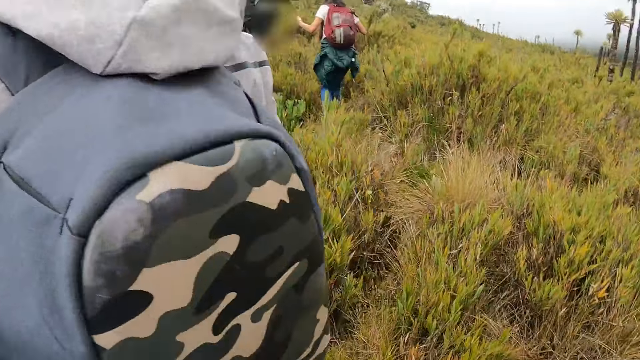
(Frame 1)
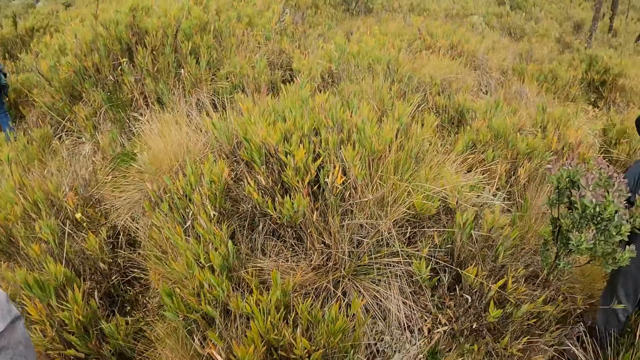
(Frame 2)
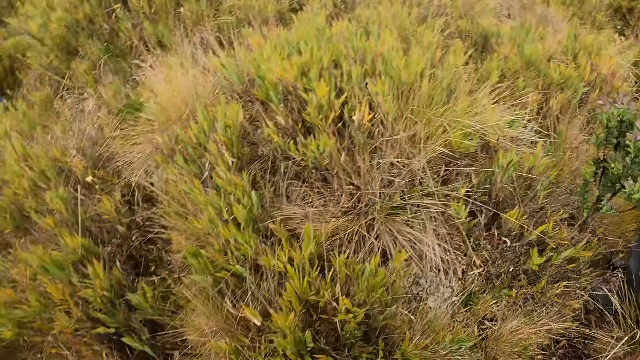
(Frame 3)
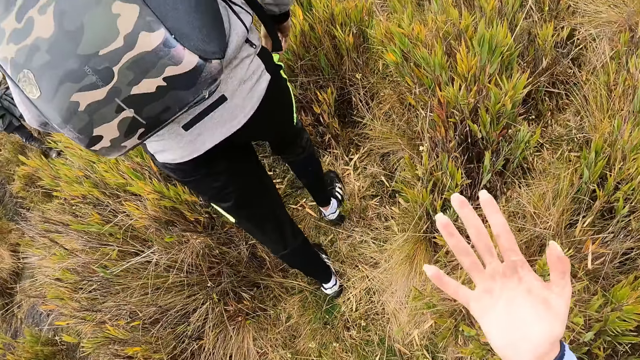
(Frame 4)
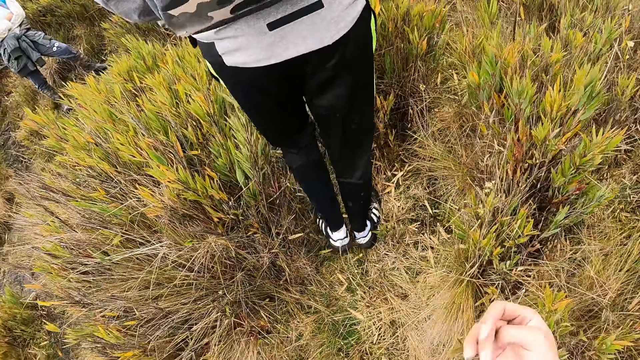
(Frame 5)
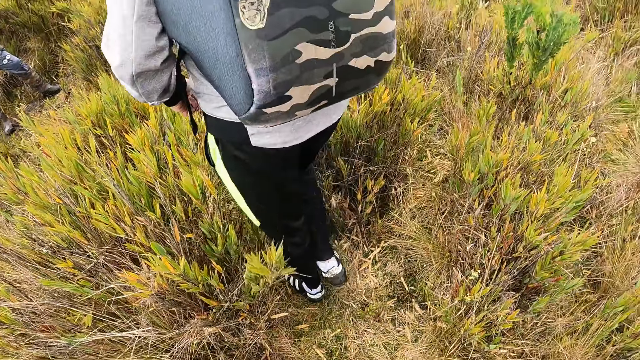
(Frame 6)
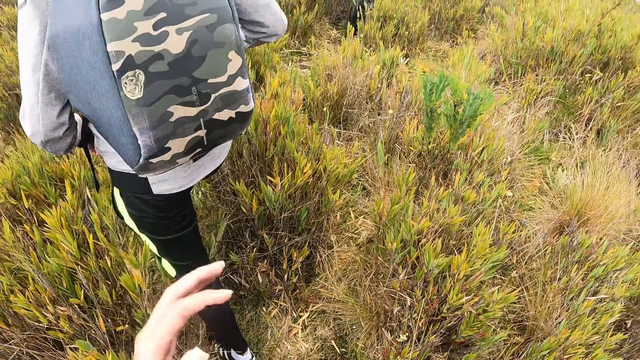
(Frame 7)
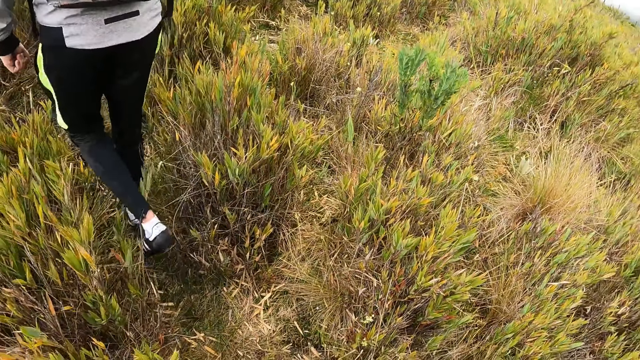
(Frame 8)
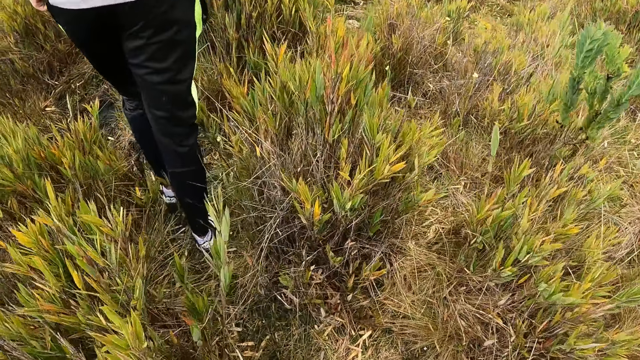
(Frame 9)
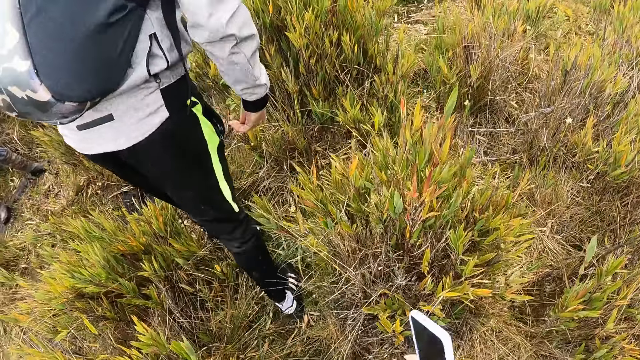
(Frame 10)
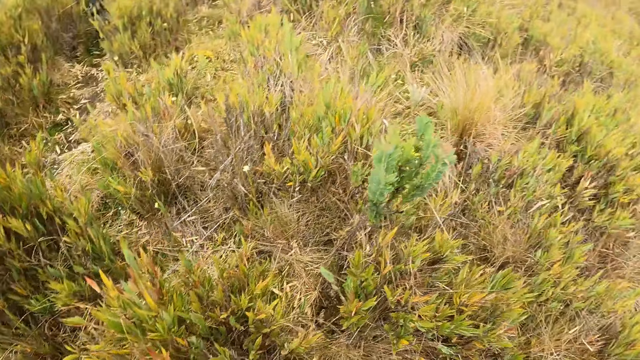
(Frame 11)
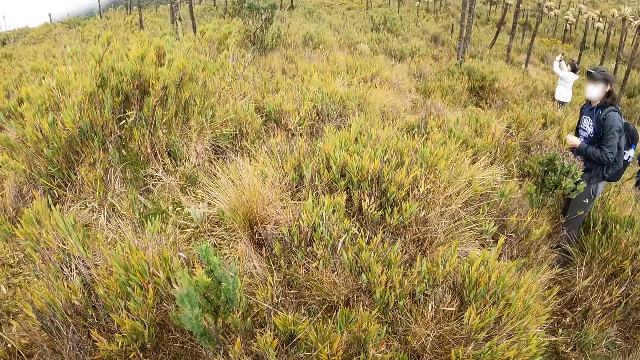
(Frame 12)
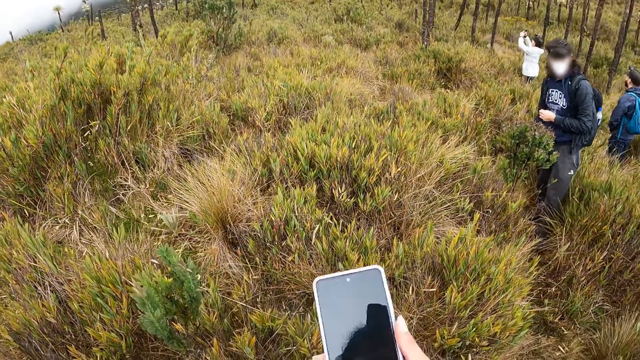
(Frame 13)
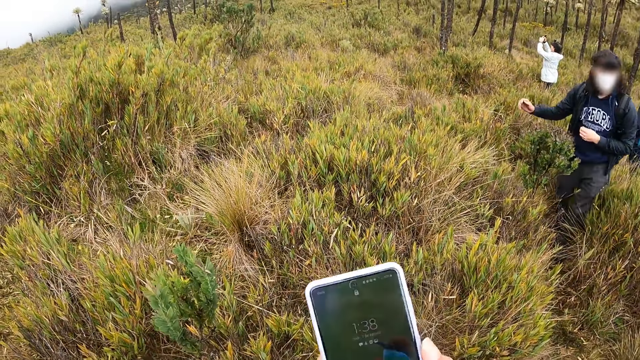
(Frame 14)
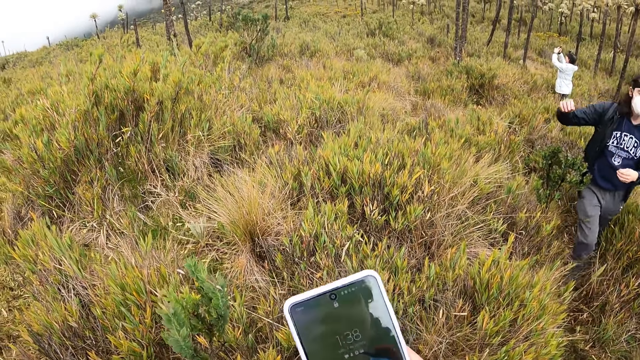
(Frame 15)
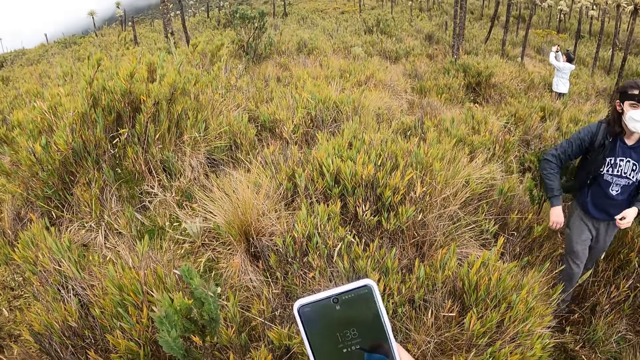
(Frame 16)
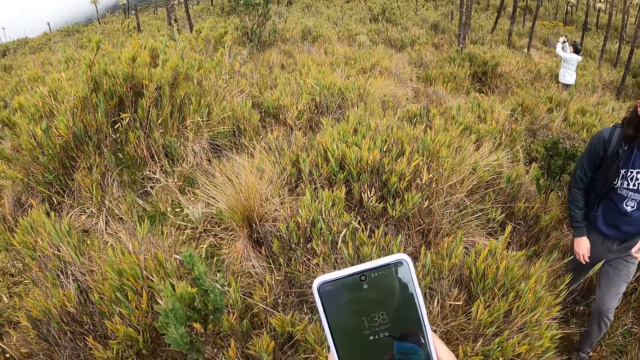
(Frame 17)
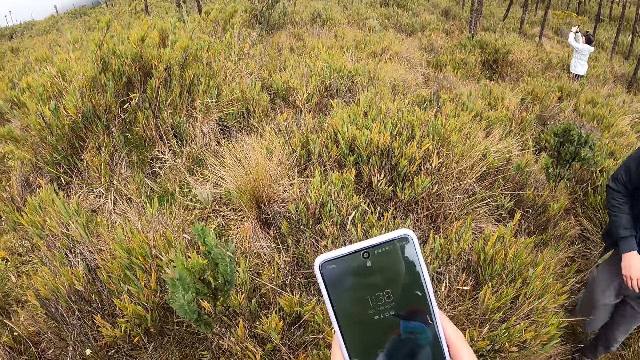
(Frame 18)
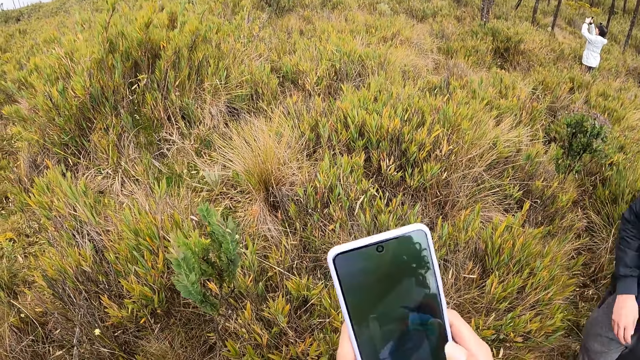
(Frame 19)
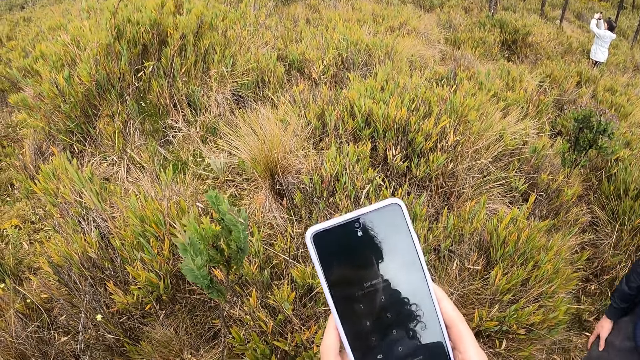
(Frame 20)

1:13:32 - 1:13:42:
The camera wearer looks at their hand. They adjust their glasses on their face with their left hand. They walk around. A woman holds a phone in both hands. The camera wearer operates the phone in their left hand with their right hand.

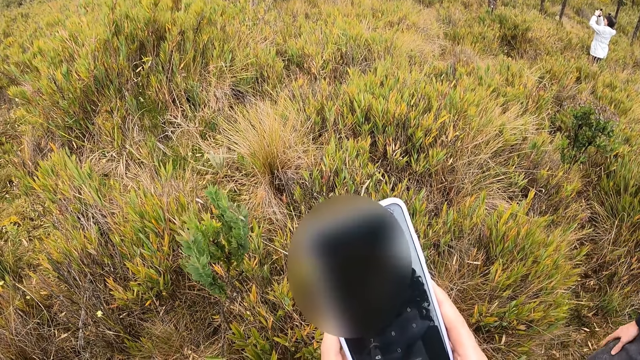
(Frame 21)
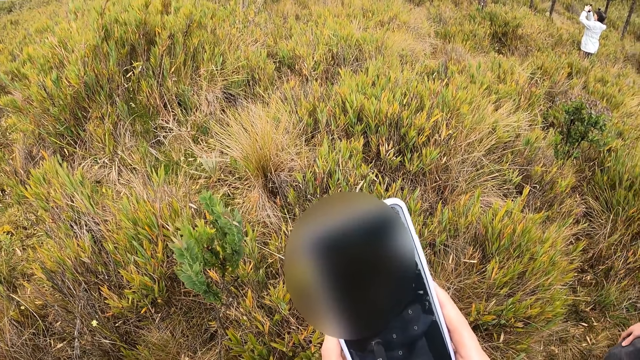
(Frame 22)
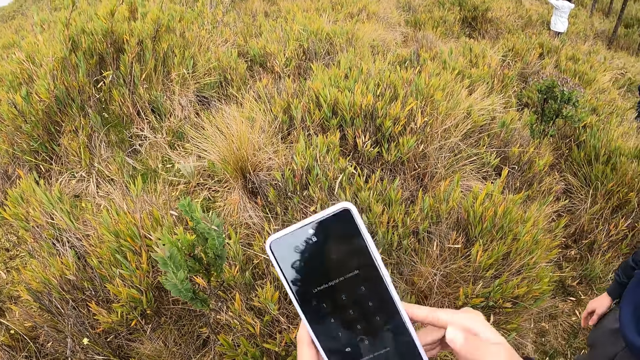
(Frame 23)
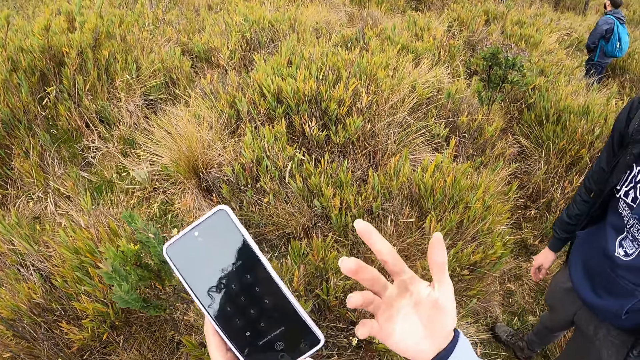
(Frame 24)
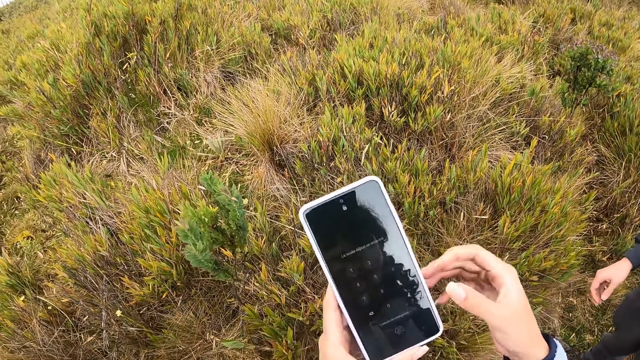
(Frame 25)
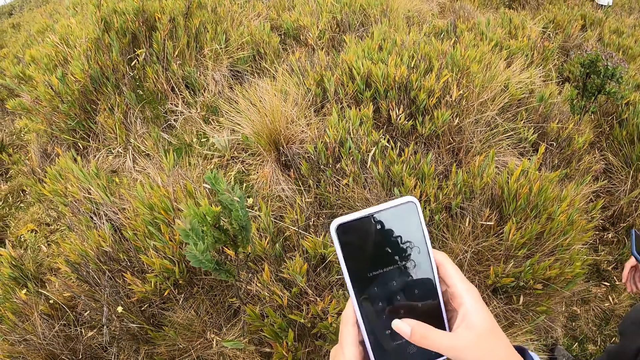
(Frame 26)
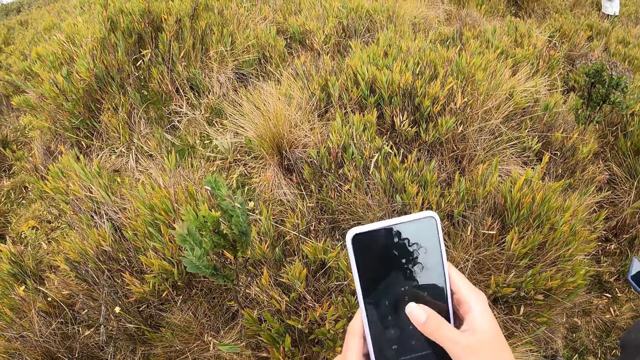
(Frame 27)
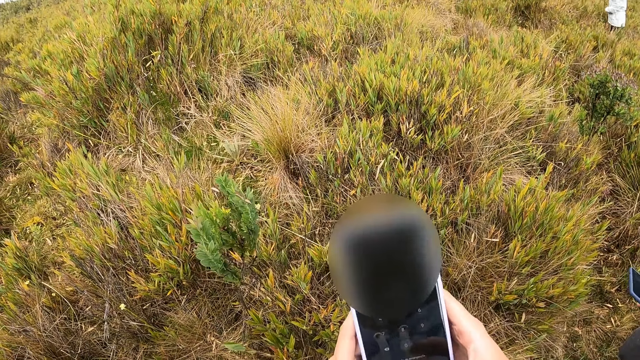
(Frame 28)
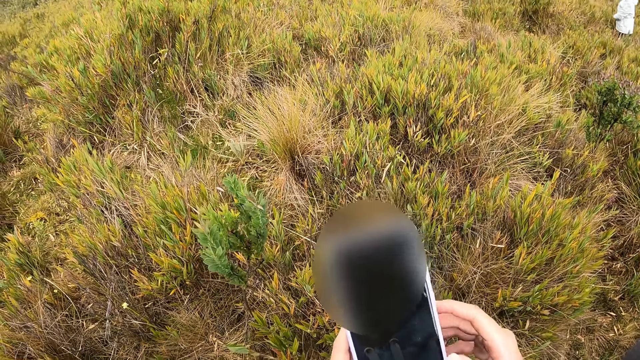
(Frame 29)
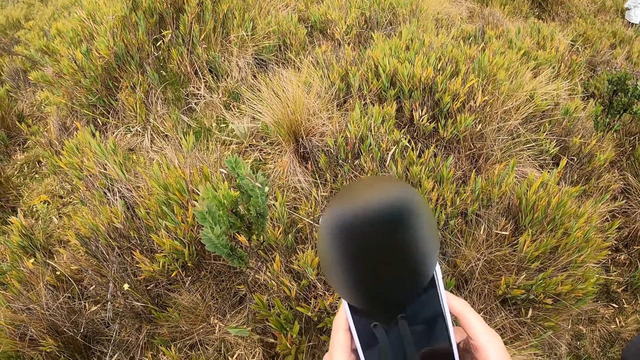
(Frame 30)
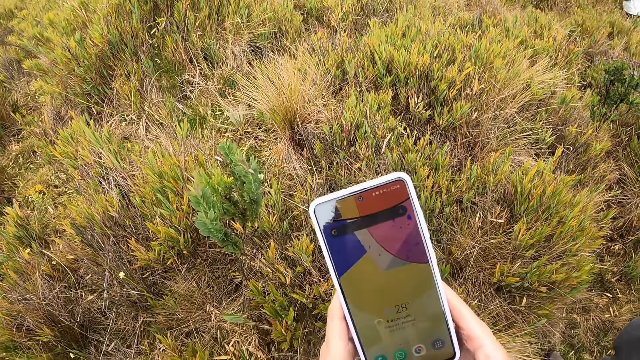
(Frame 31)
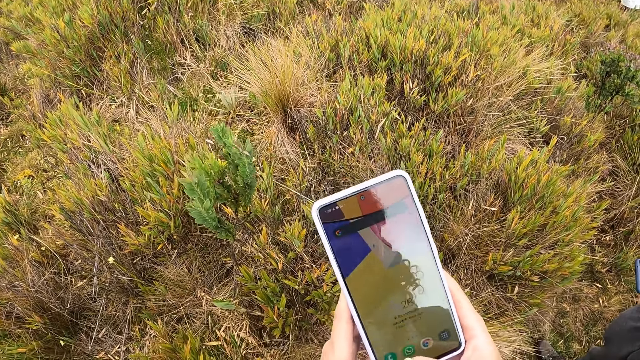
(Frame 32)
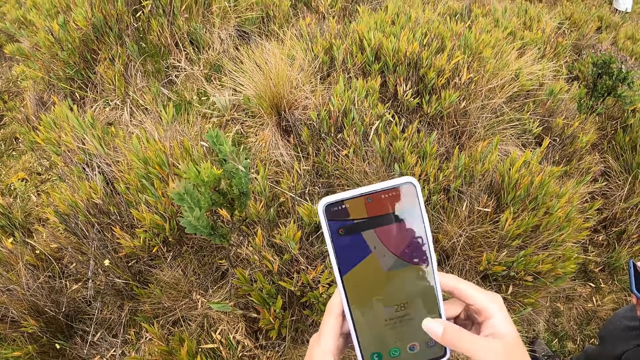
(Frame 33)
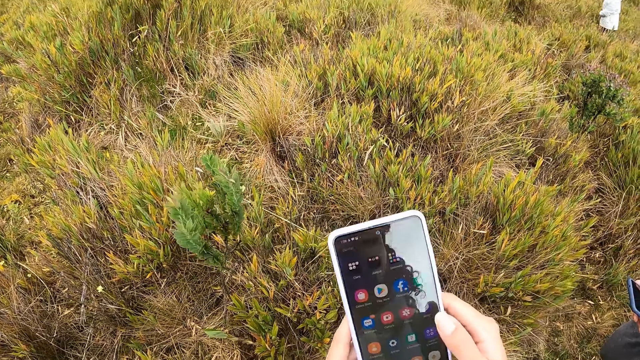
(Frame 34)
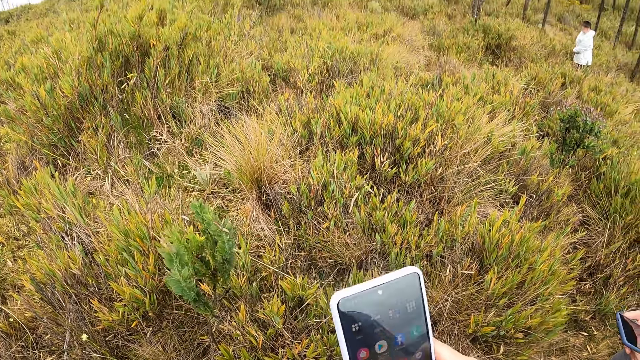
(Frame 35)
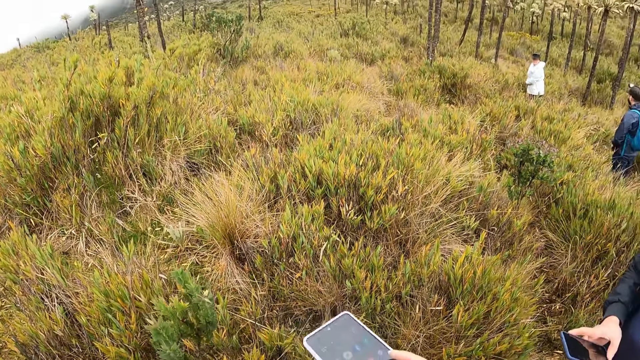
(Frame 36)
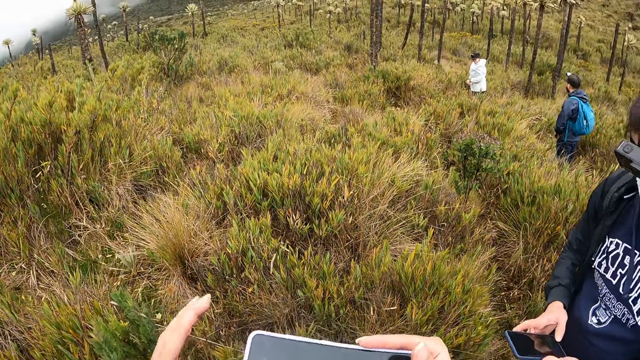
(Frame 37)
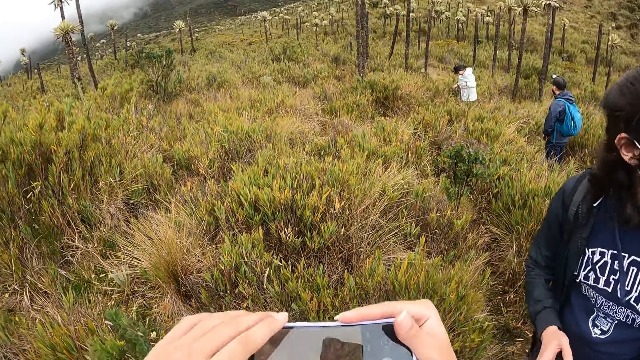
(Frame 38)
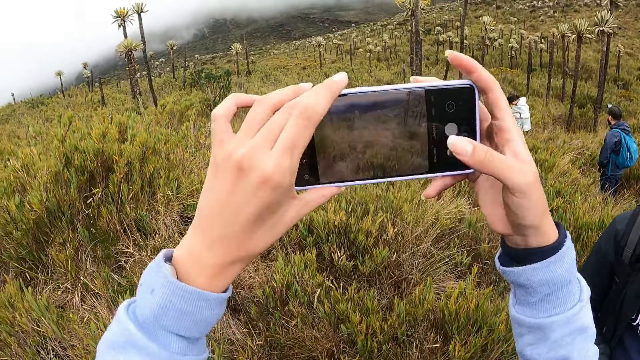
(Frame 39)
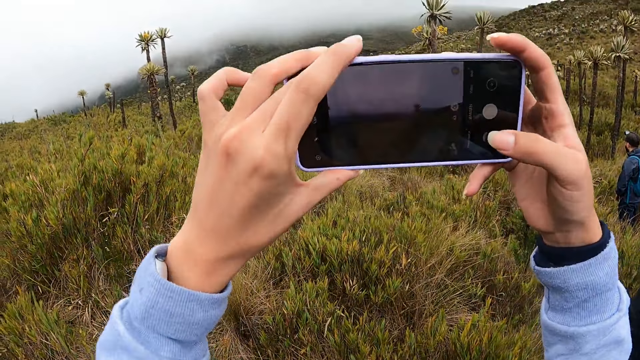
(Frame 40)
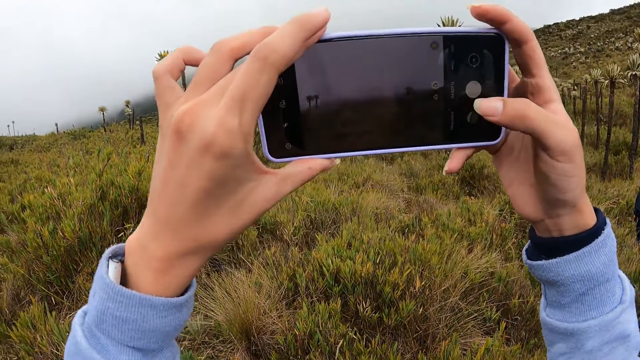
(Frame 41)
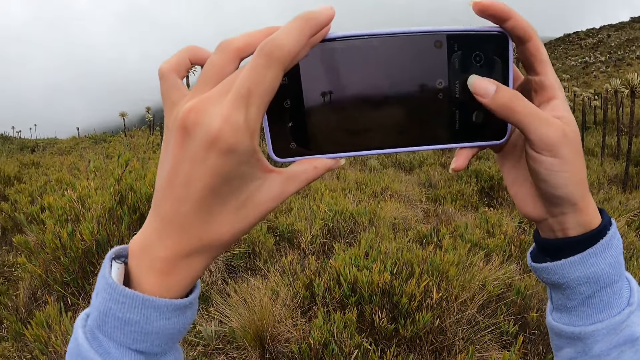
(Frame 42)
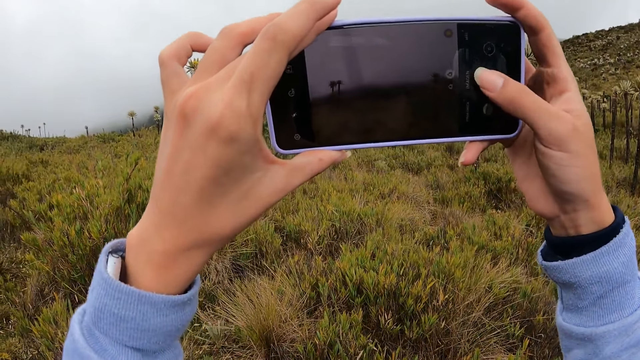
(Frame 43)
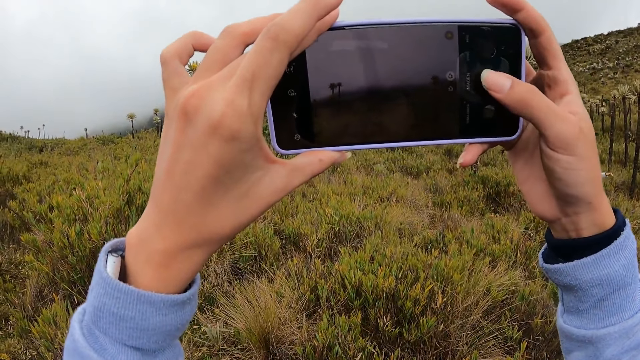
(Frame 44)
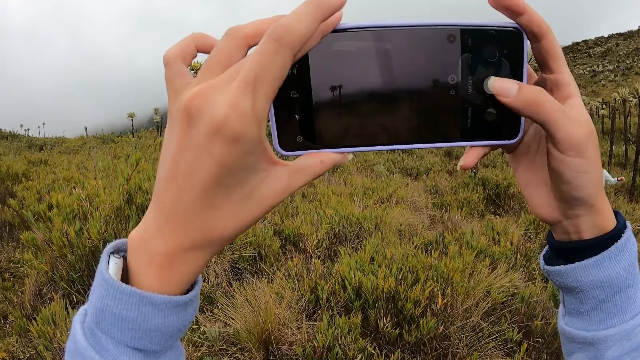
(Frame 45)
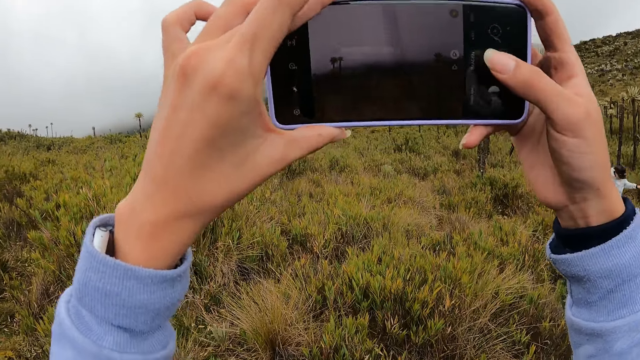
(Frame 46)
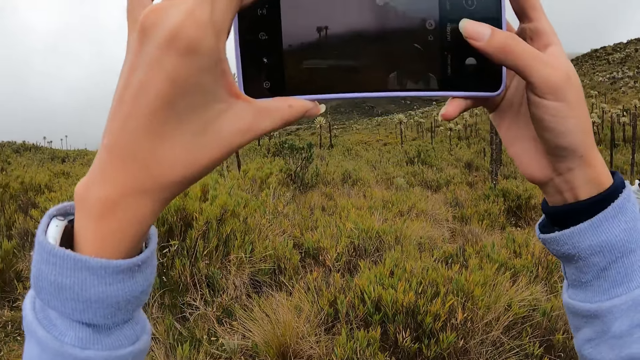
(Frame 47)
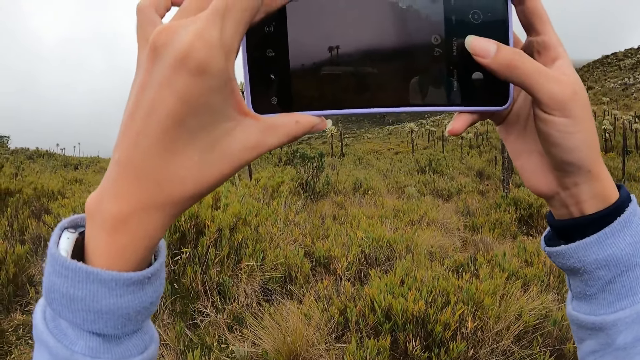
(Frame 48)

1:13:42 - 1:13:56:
The camera wearer does a hand movement. She operates the phone in her left hand with her right hand. A man holds a phone in his left hand with both hands. The camera wearer takes pictures with the phone.
